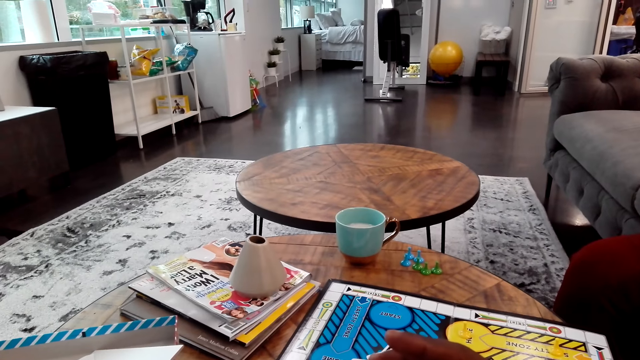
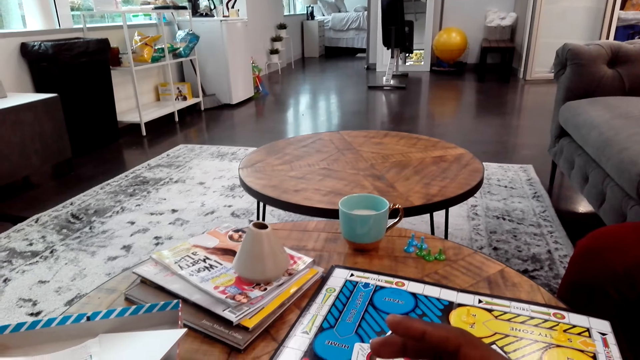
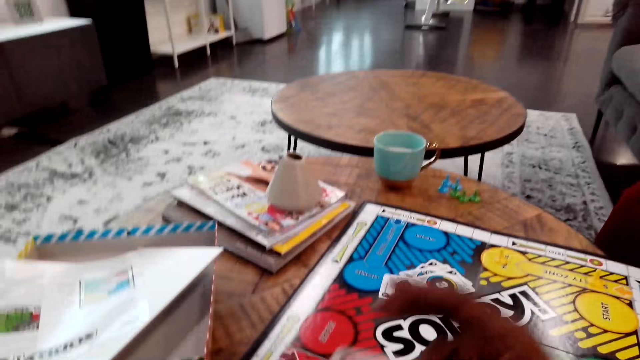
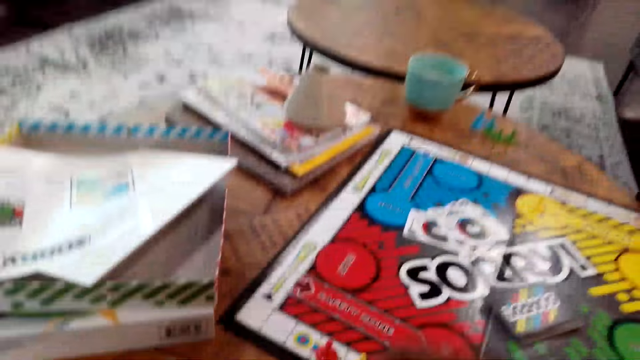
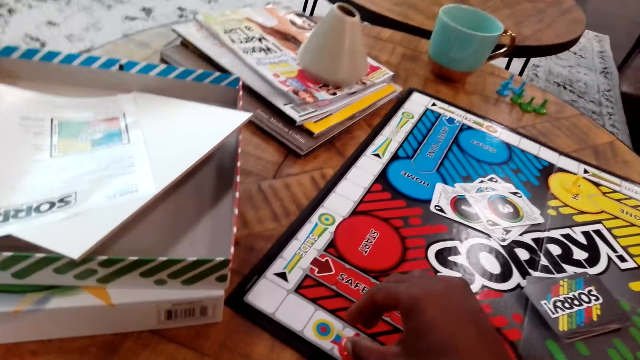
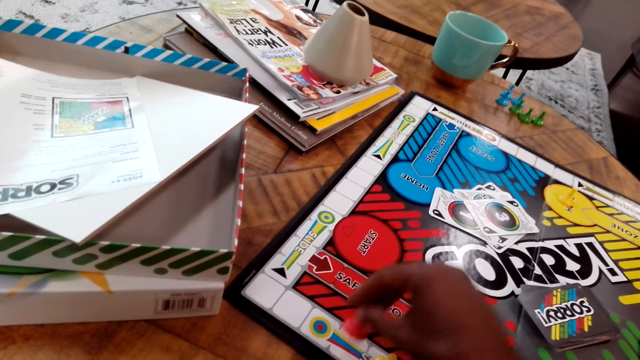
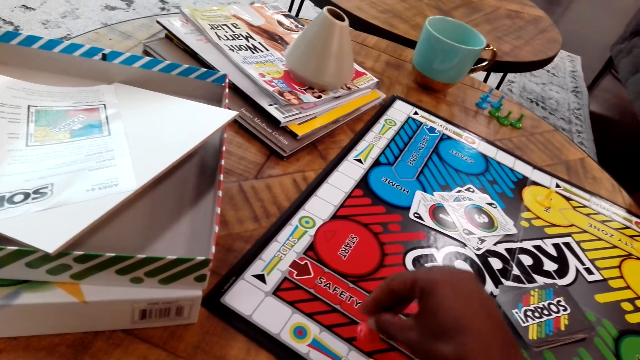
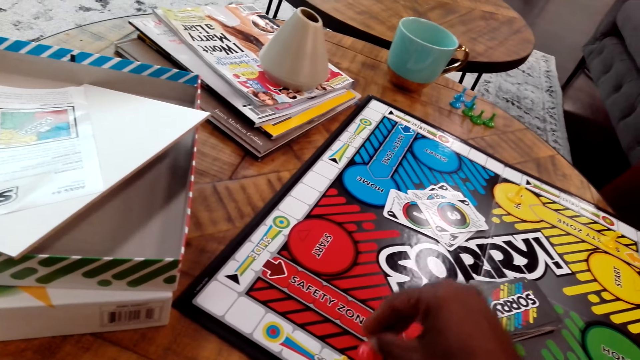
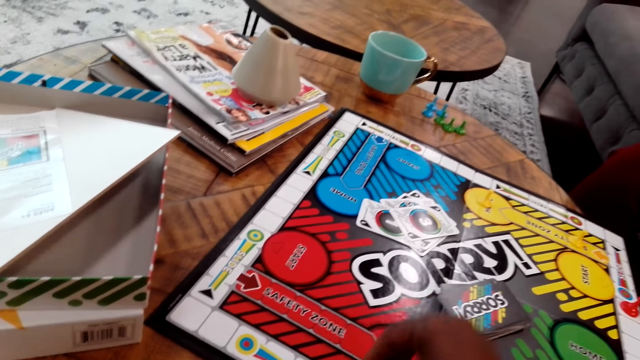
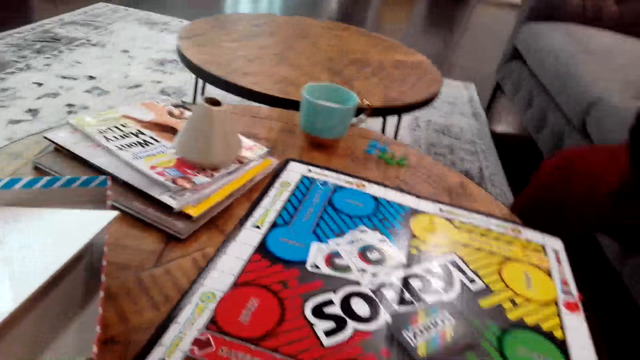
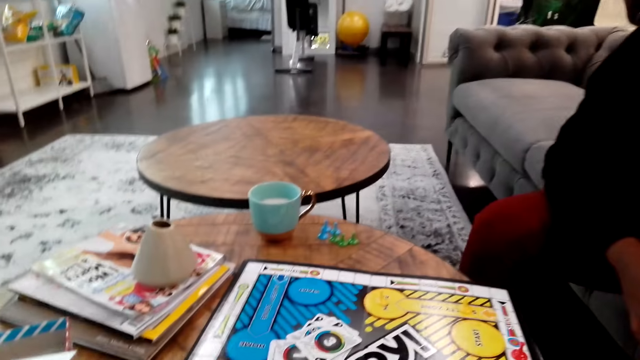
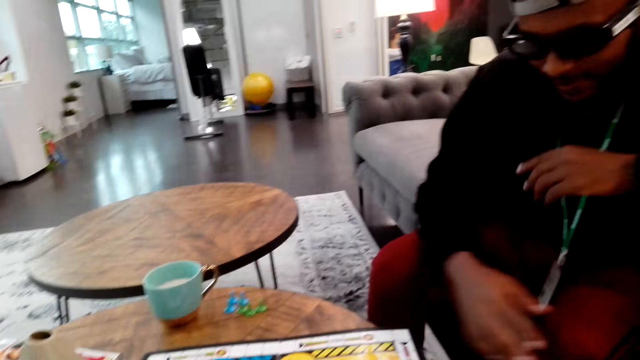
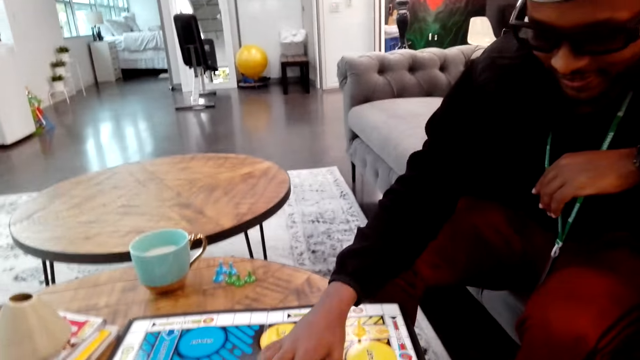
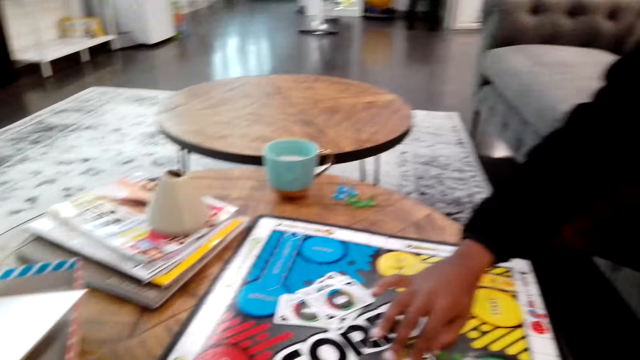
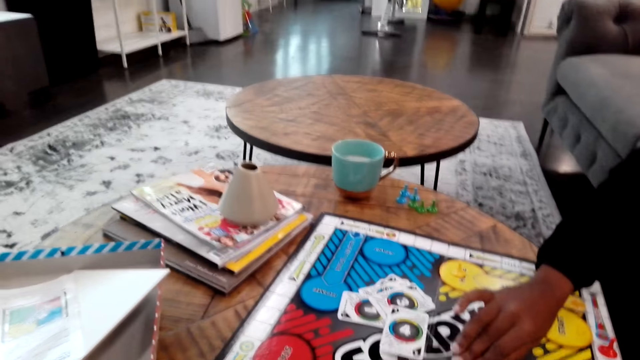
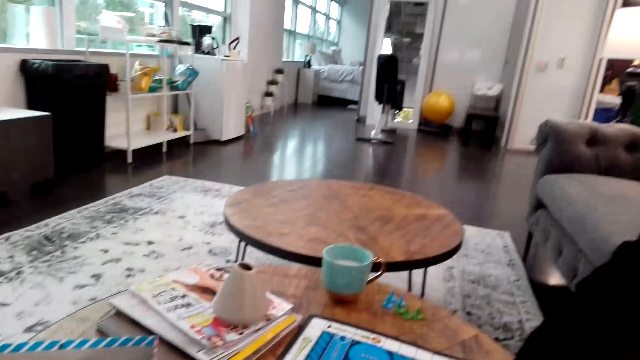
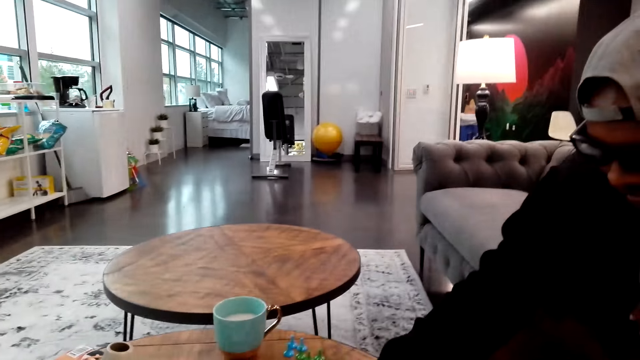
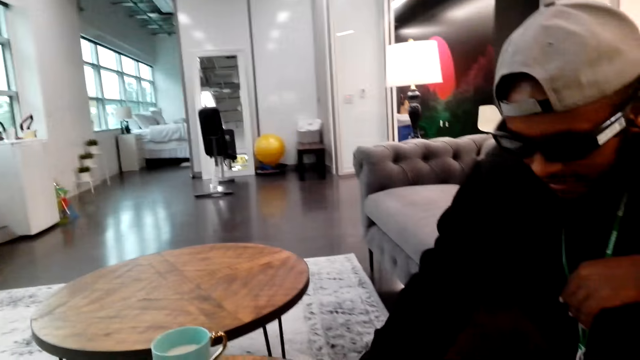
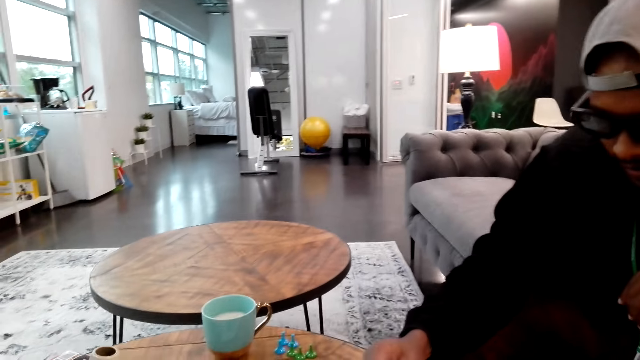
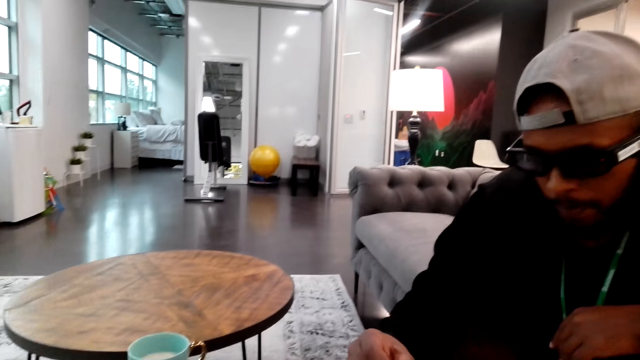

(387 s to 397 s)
The camera wearer looks at the card. They move the chessman. A person picks up the card. The camera wearer places down the card.

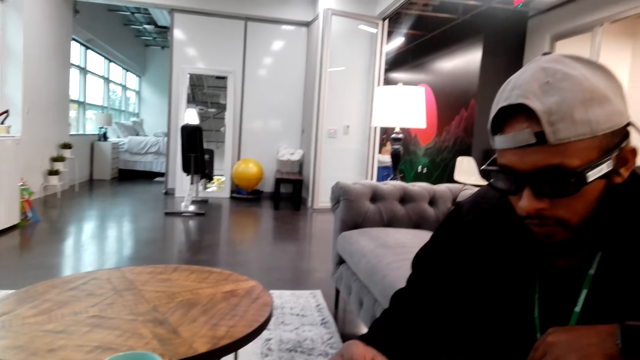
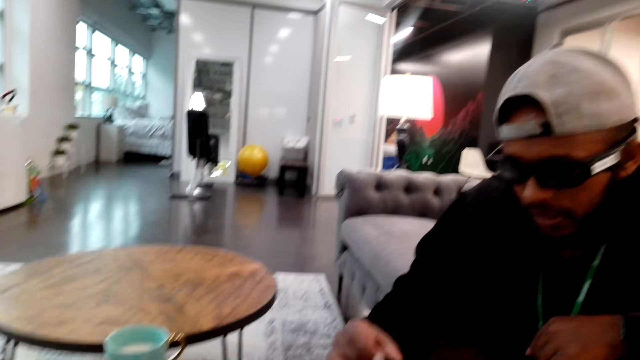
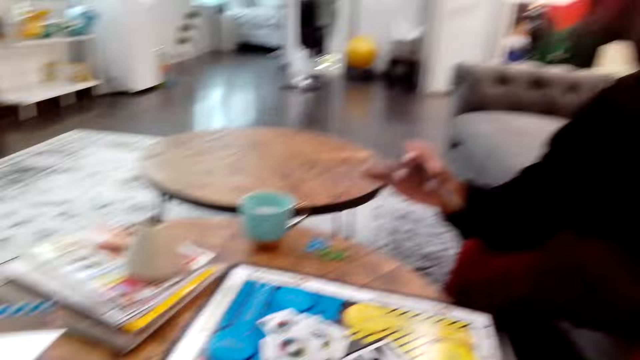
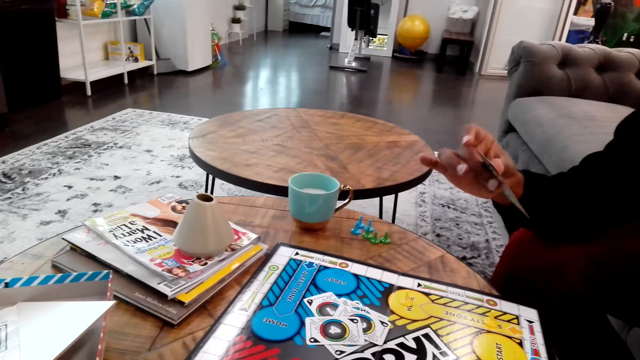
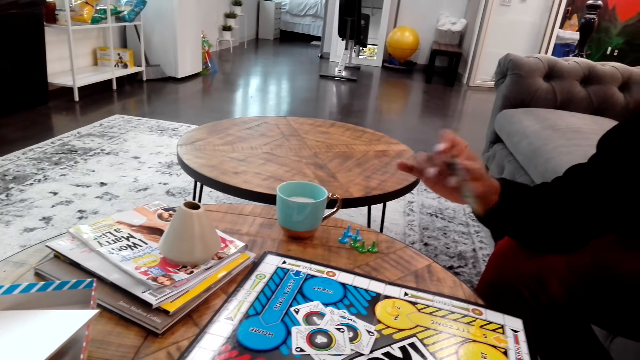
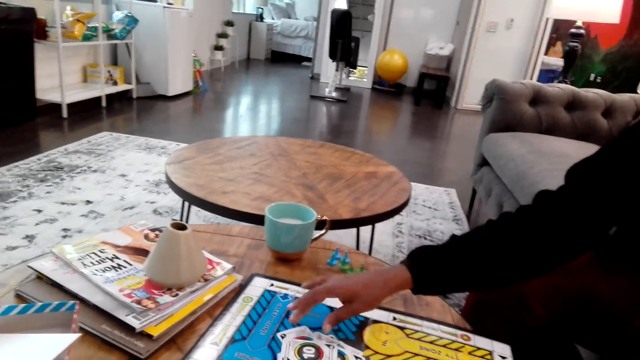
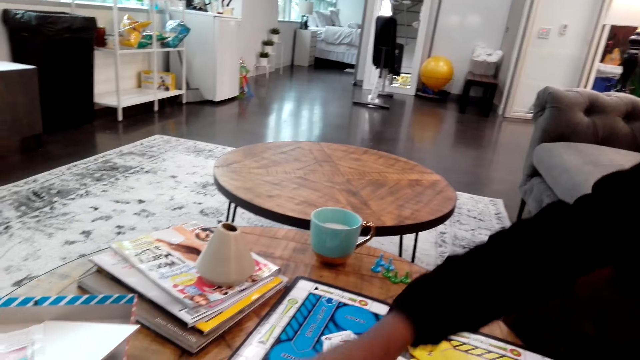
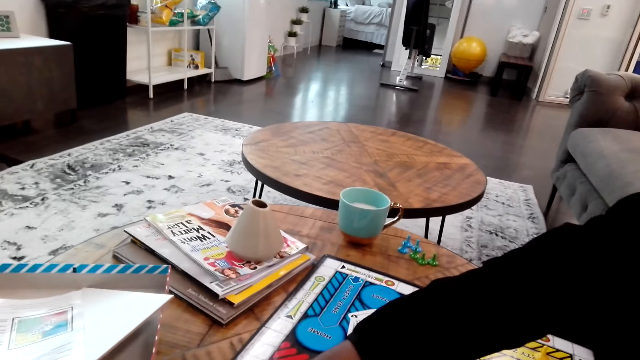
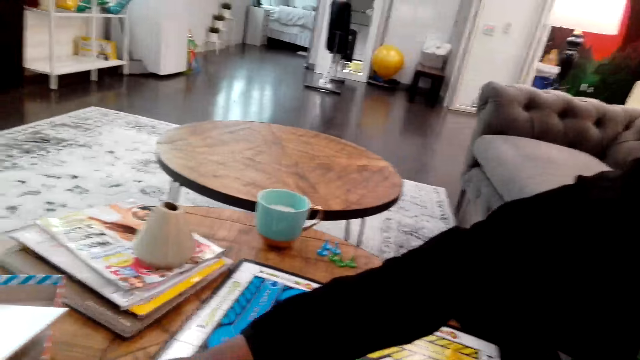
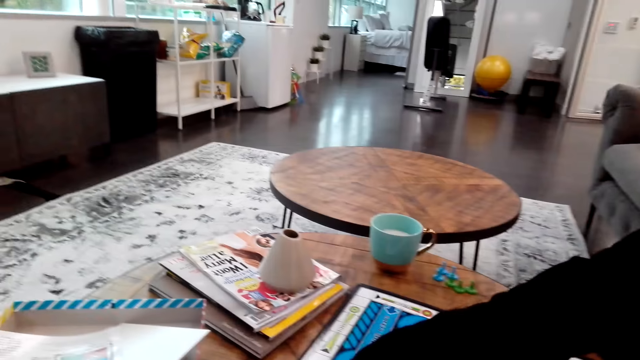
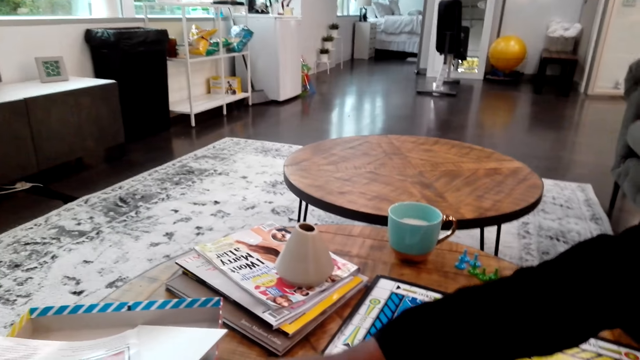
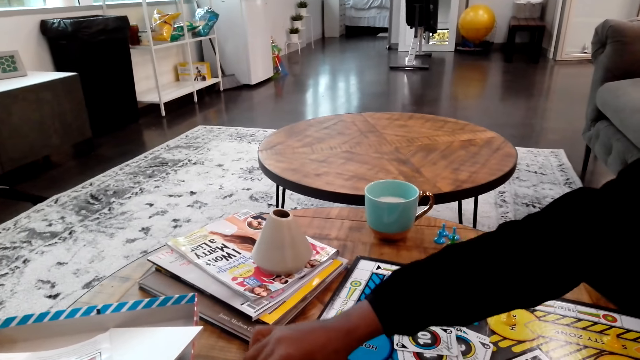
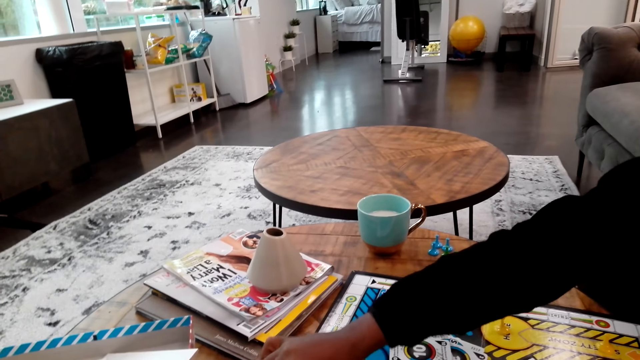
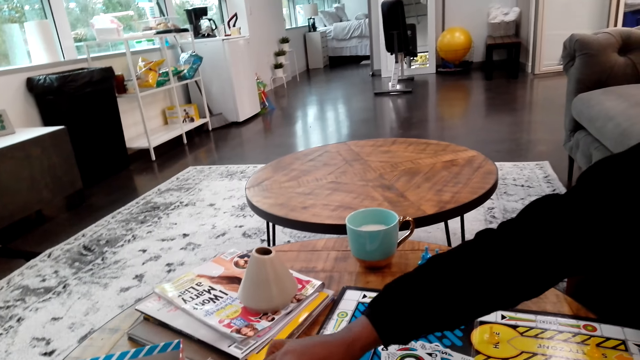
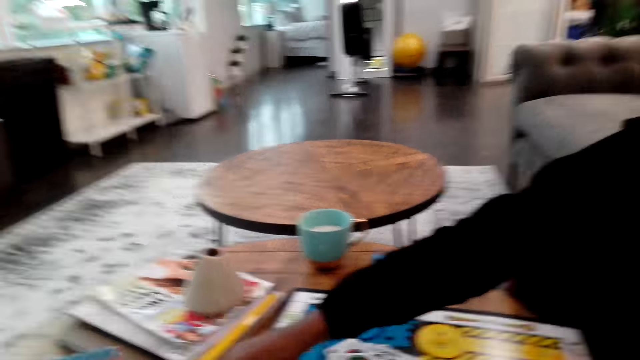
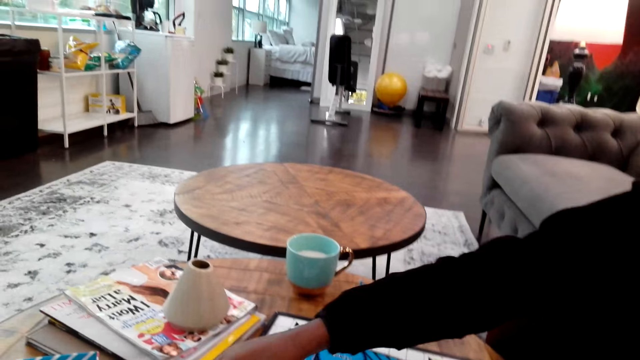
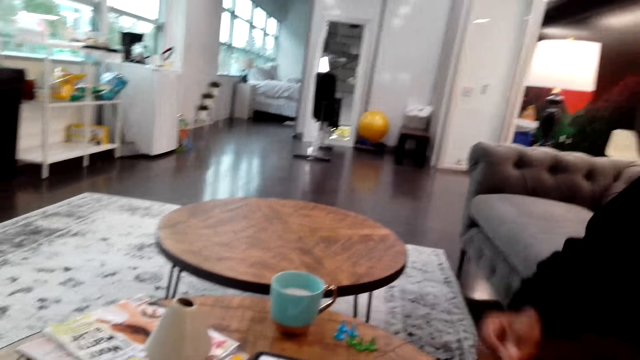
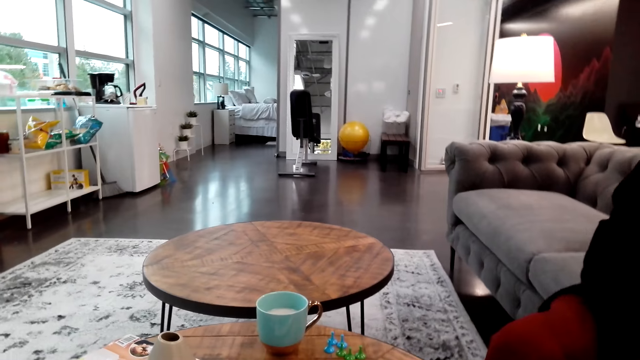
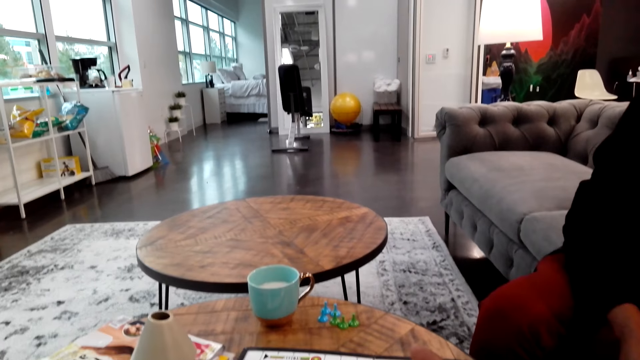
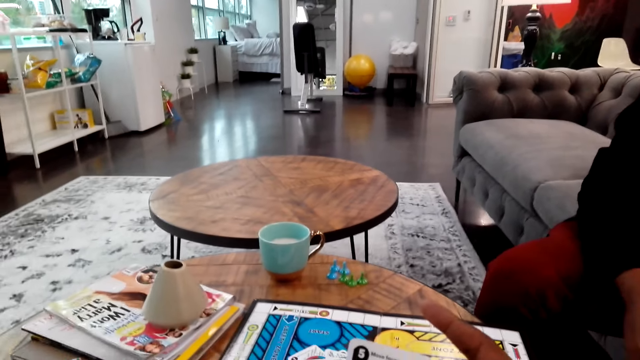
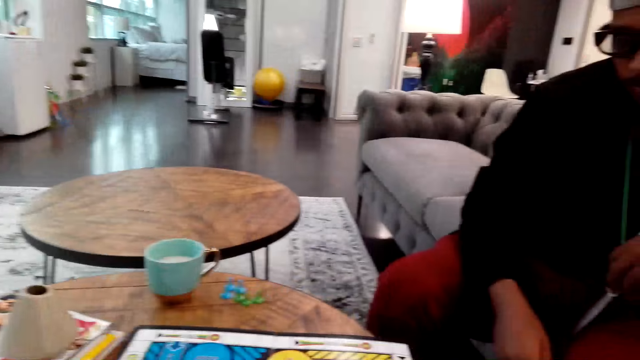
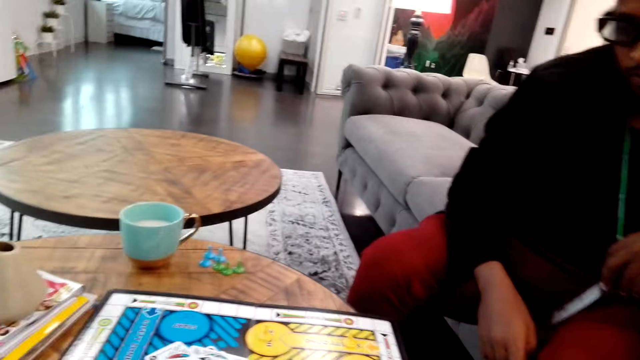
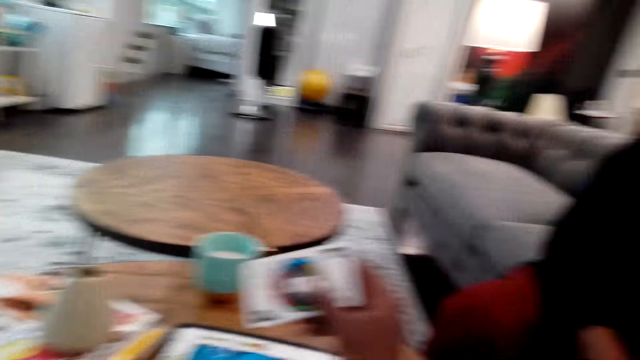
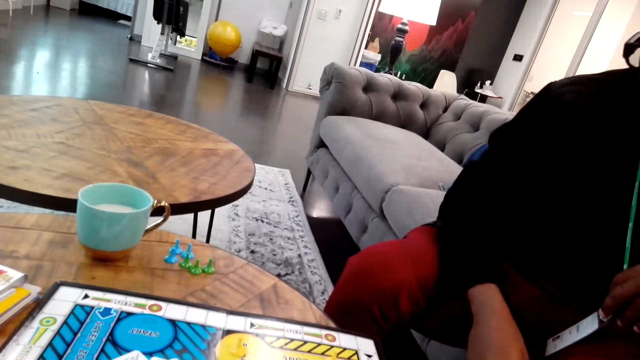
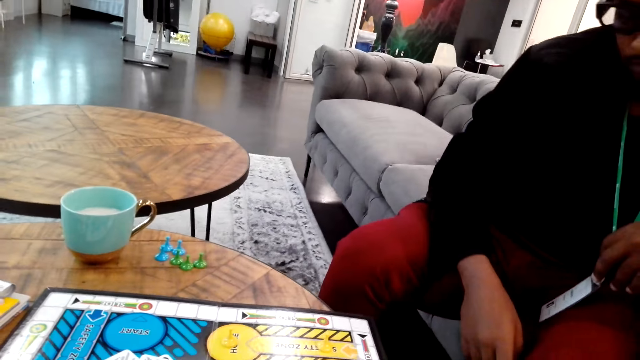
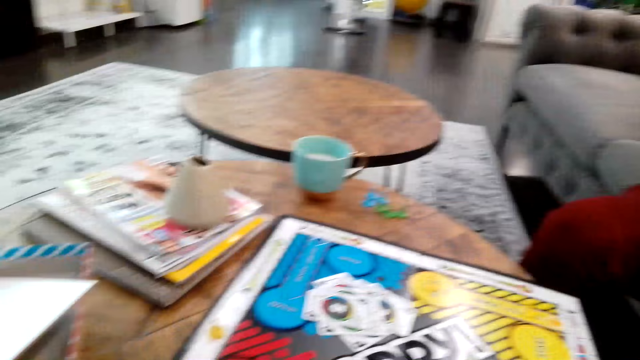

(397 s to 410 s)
A man holds a card. The man places down the card and moves the chessman. The camera wearer places down the card.
